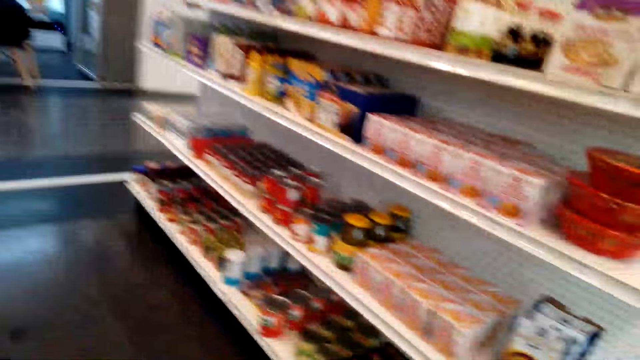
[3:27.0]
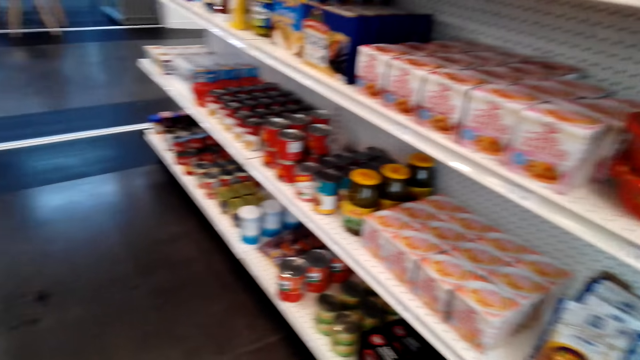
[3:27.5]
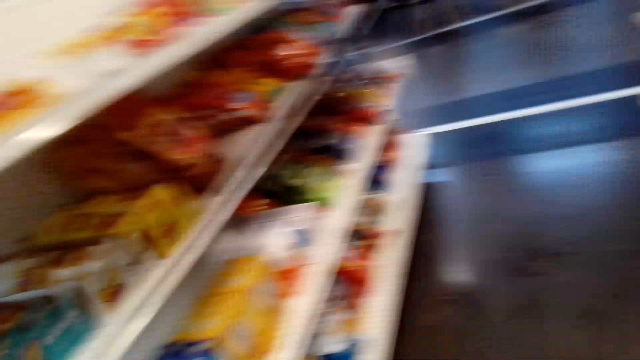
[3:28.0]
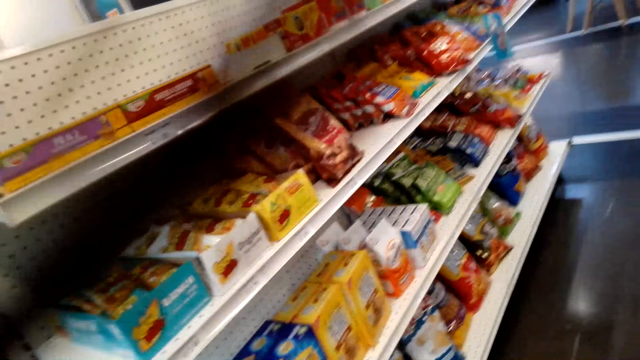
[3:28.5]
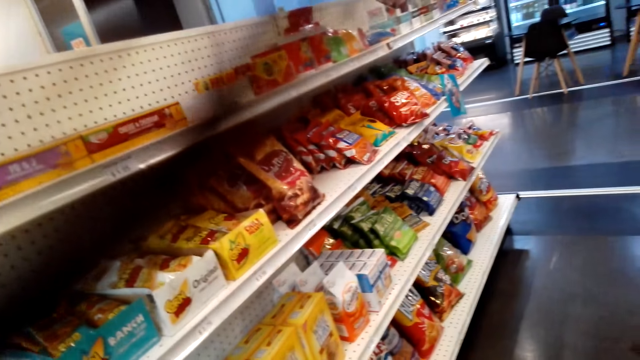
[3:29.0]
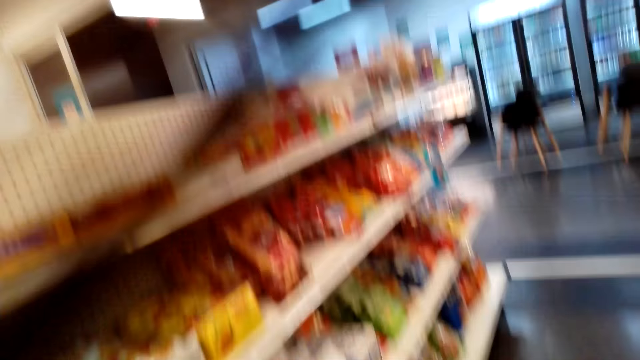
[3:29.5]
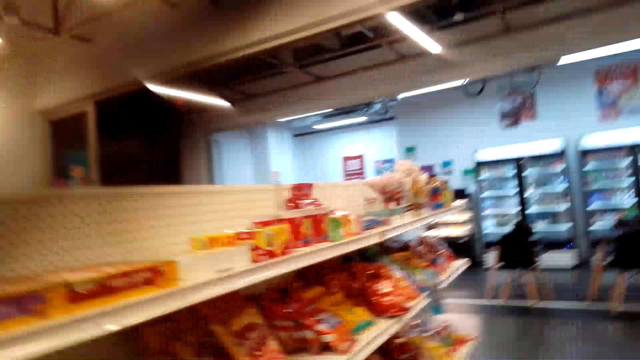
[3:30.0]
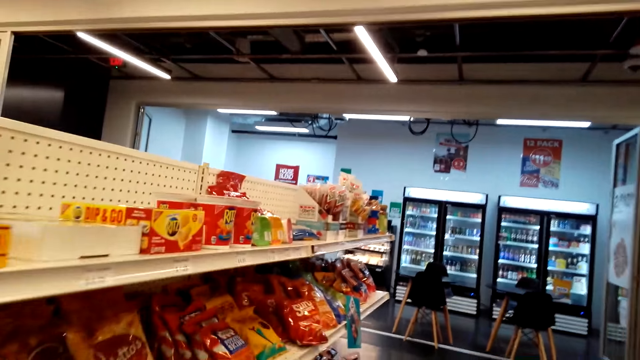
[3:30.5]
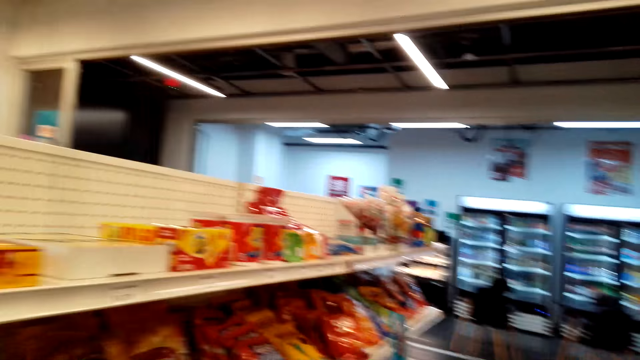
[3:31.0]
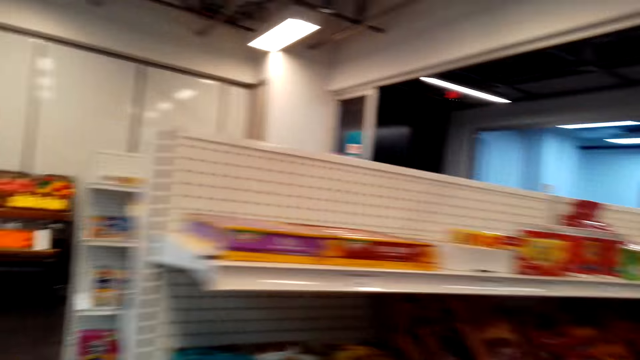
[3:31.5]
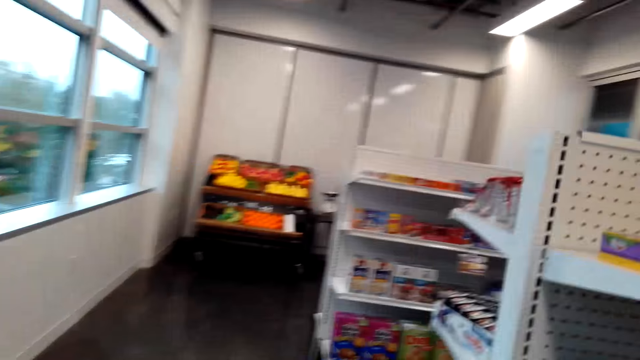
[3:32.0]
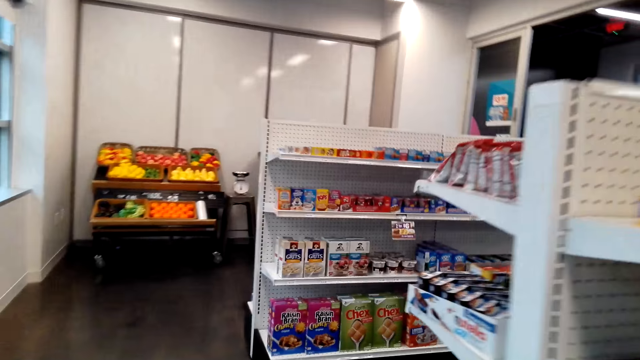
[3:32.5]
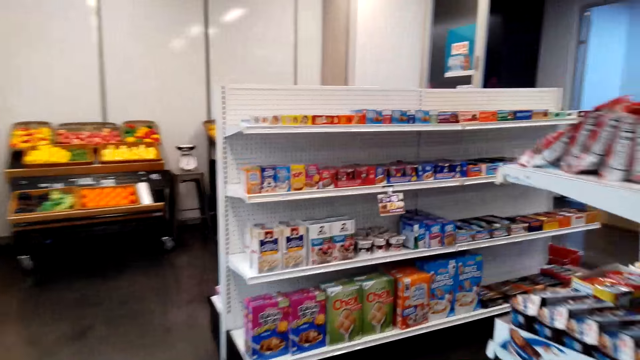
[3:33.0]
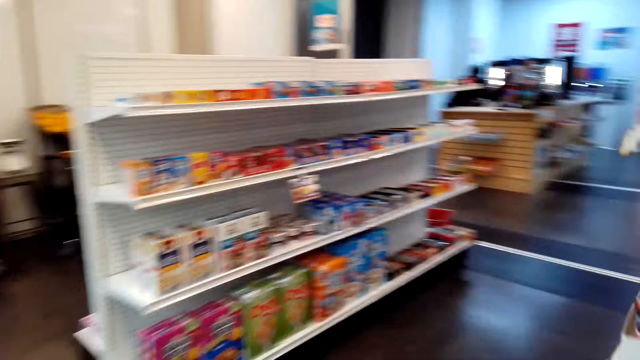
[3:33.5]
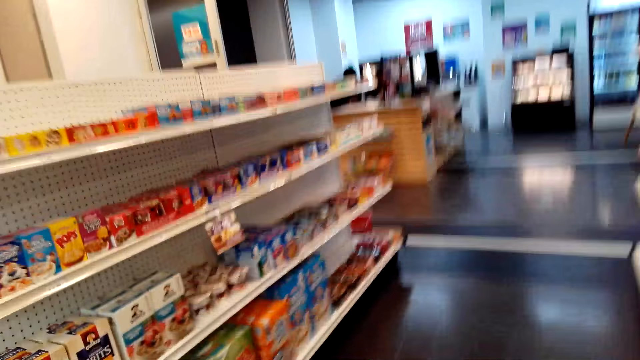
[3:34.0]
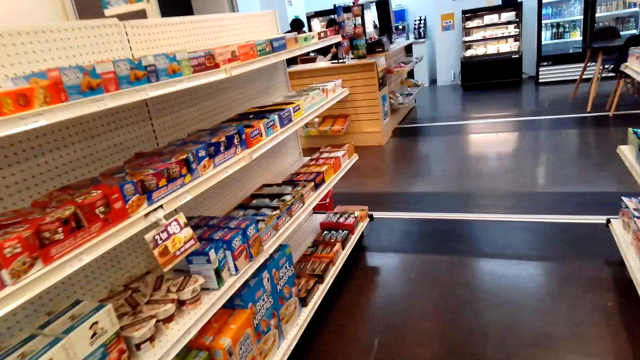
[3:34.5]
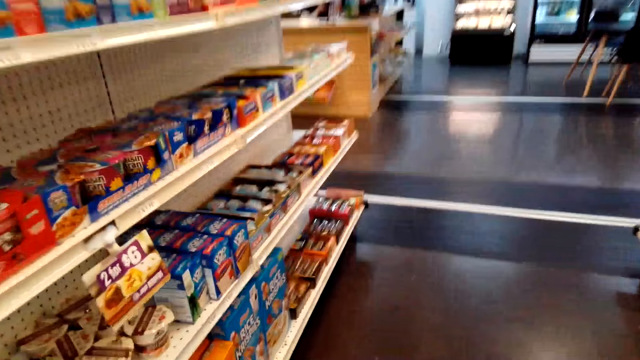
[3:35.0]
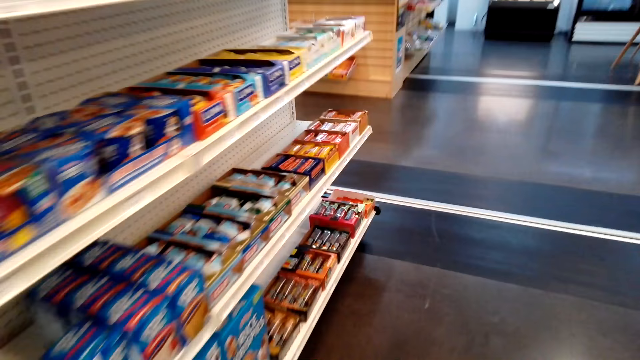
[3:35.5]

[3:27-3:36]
The camera wearer looks at the items. They walk.

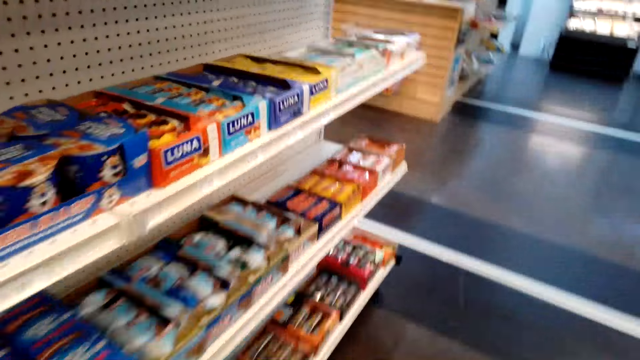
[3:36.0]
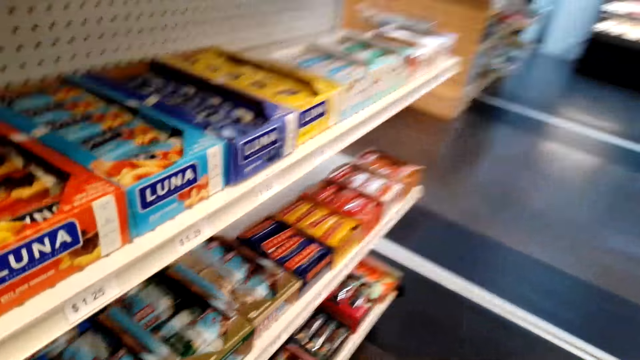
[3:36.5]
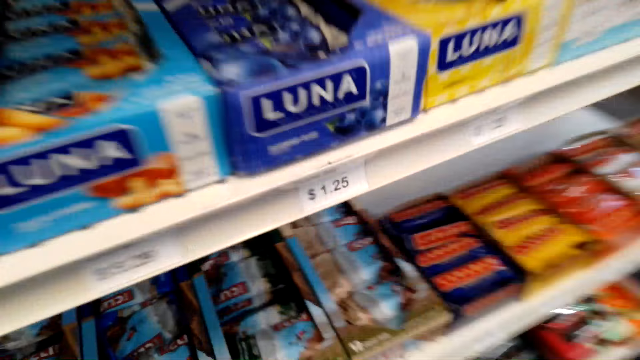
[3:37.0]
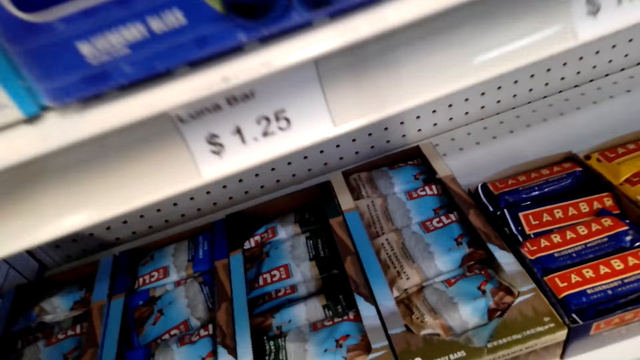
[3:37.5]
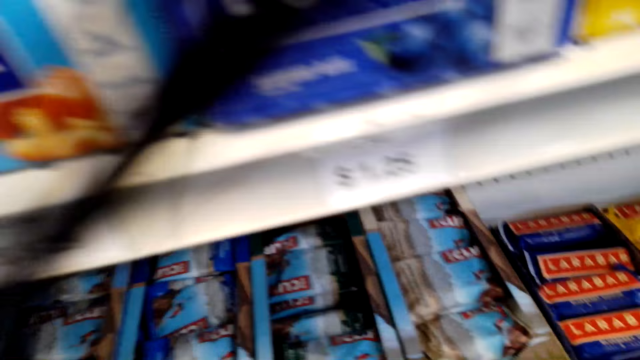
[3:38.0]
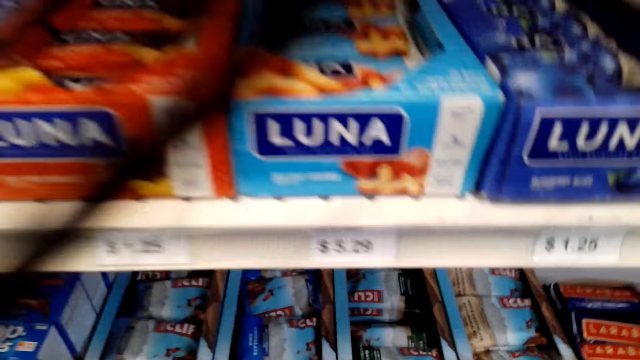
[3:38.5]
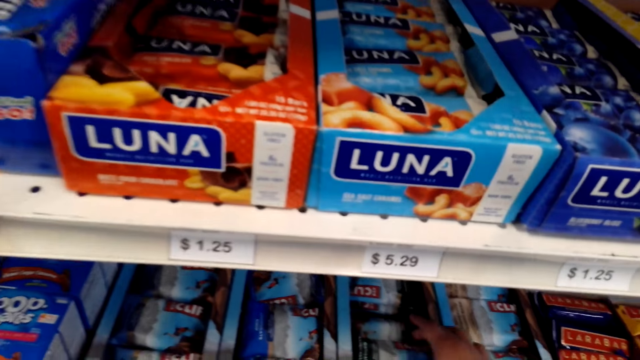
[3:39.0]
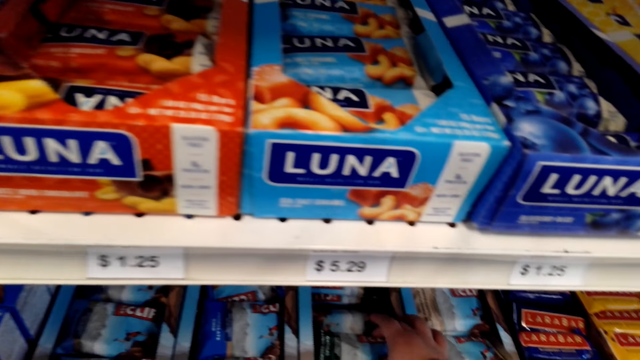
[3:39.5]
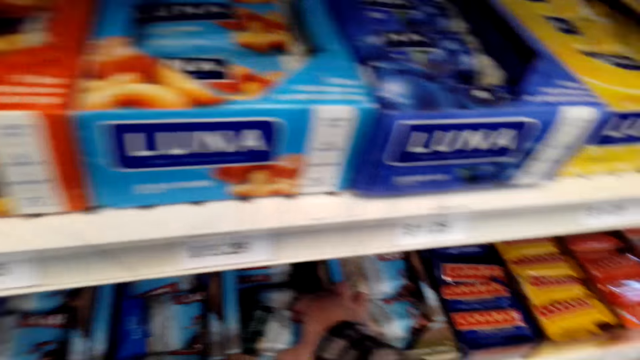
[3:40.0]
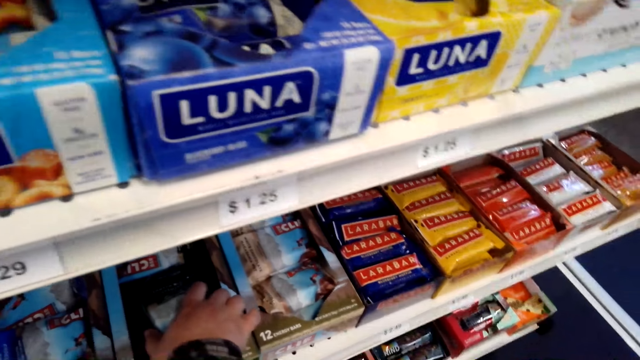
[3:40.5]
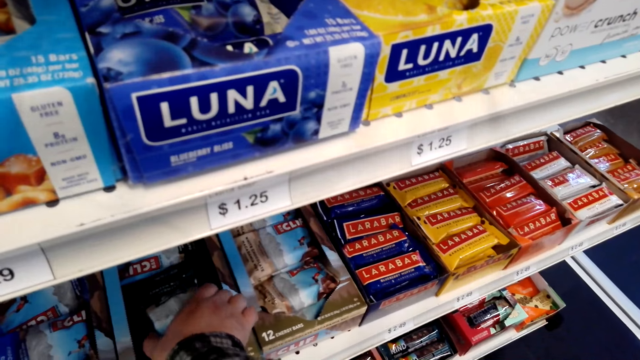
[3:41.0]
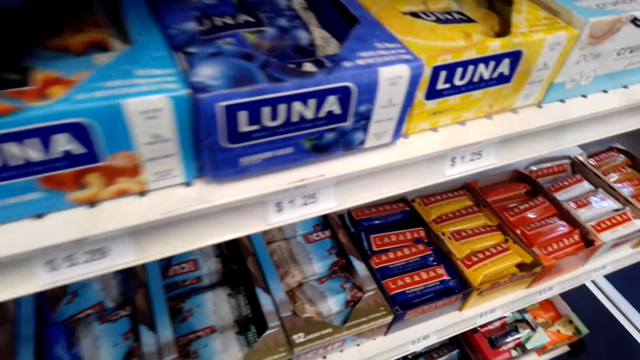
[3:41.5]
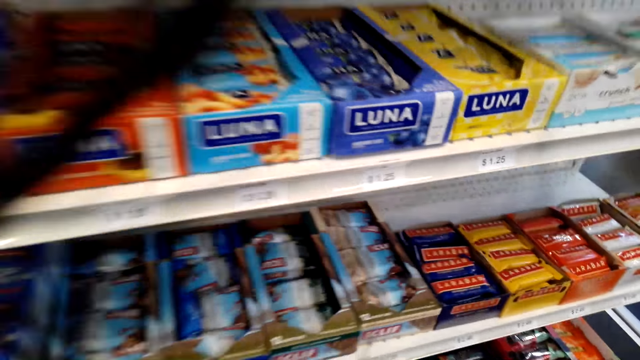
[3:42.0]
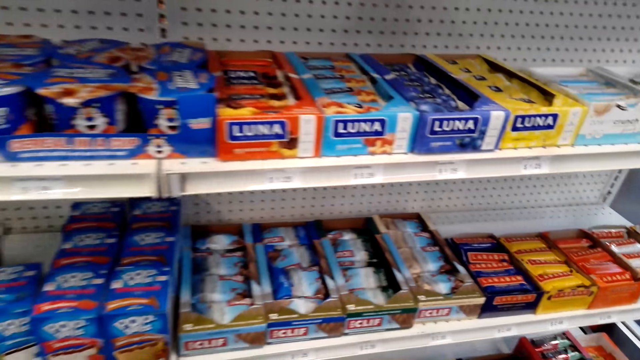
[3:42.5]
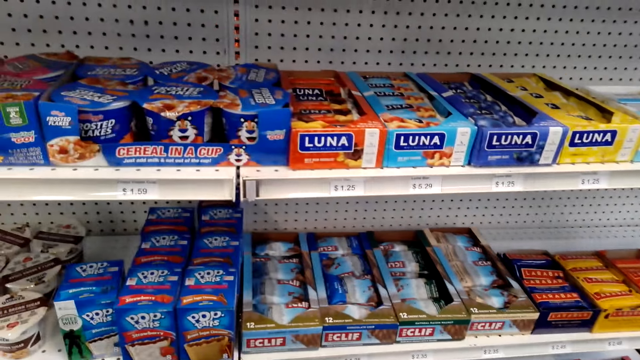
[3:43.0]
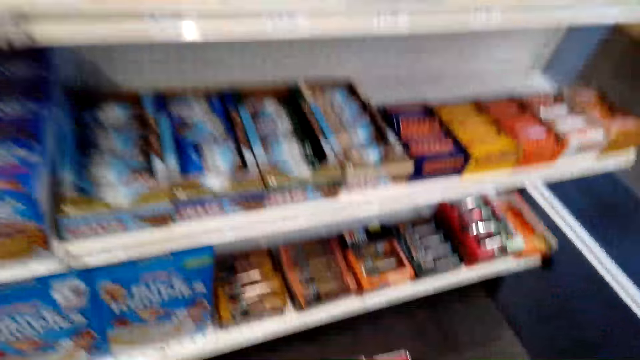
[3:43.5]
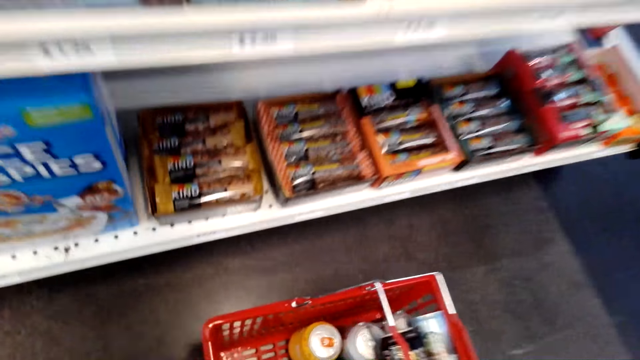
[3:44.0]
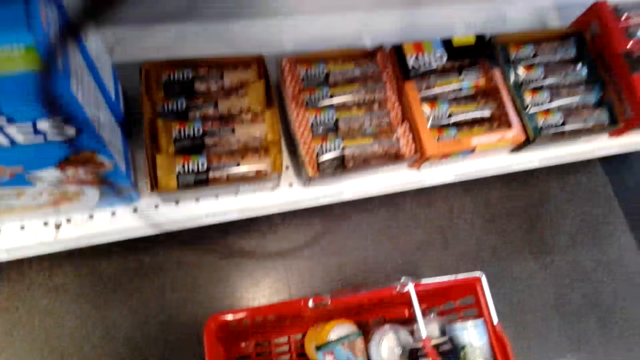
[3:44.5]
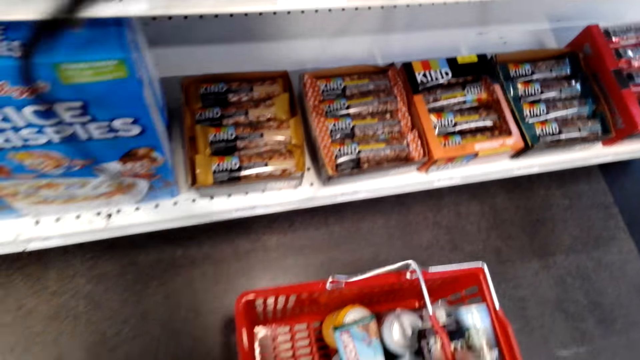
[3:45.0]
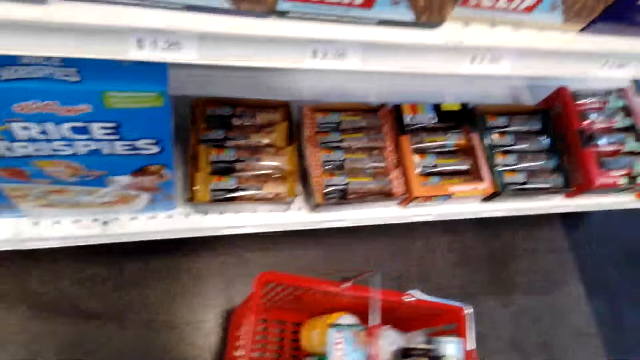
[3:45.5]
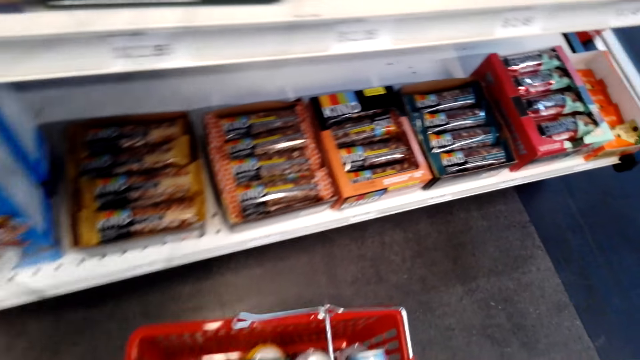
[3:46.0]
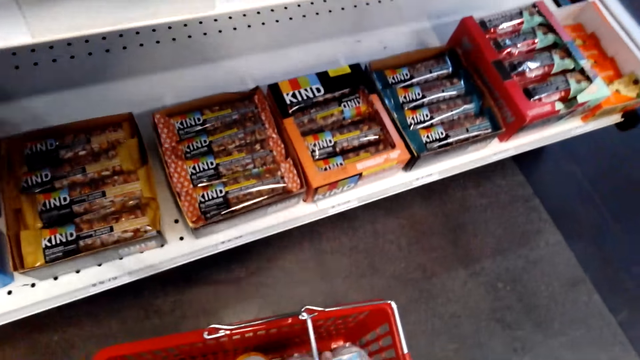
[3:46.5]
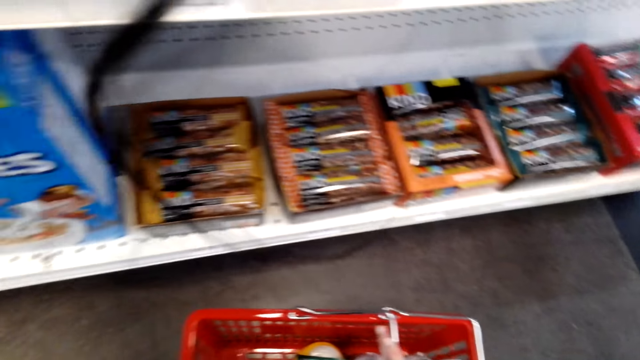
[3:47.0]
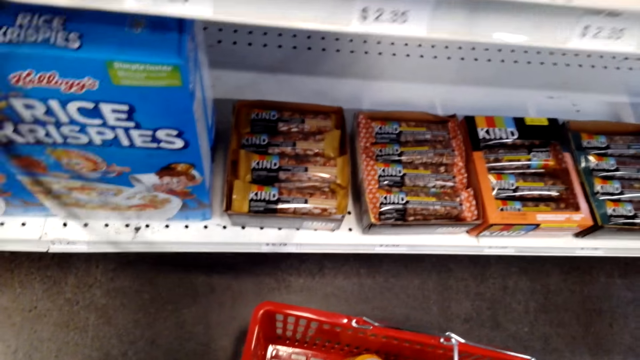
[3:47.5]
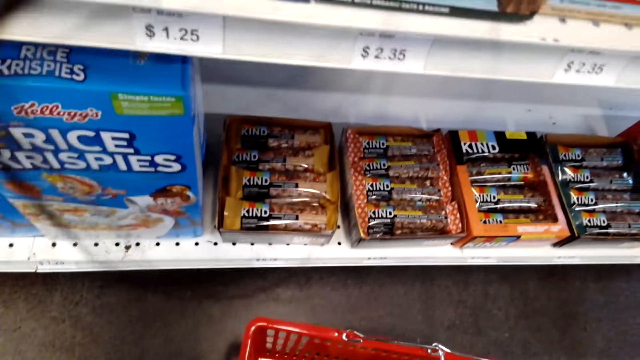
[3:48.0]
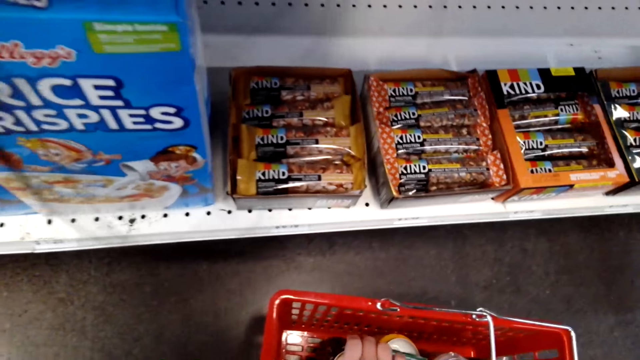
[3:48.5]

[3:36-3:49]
The camera wearer puts the tray down. They look at the items. They pick up a packet of Clif Bar from the box on the shelf. They put the packet of Clif Bar in the box. They put the snack in the basket.
